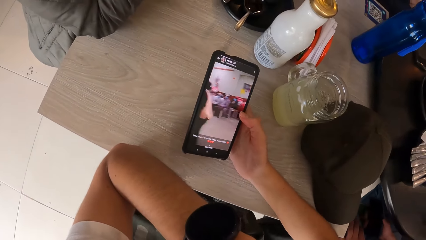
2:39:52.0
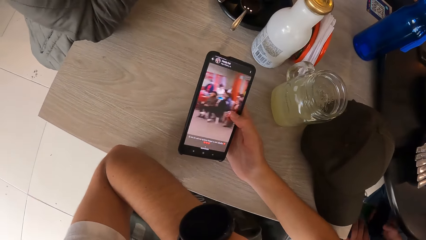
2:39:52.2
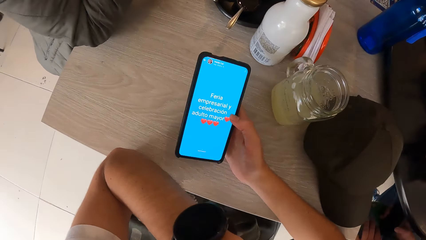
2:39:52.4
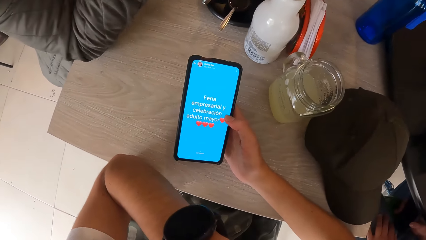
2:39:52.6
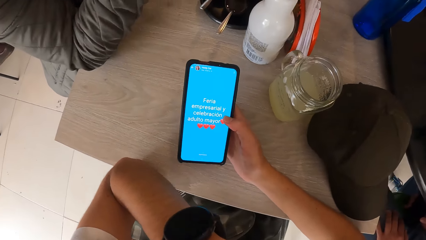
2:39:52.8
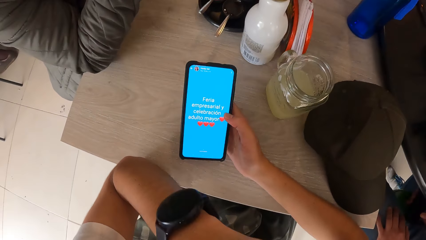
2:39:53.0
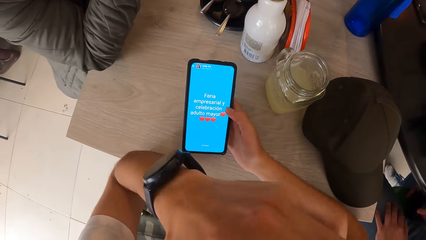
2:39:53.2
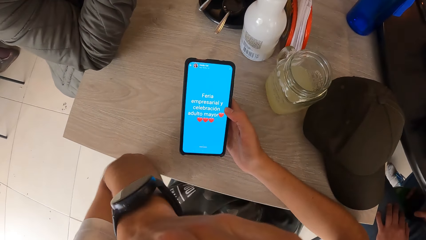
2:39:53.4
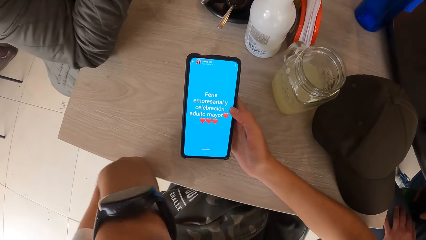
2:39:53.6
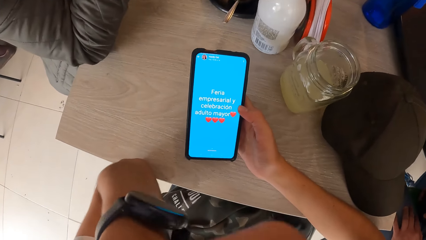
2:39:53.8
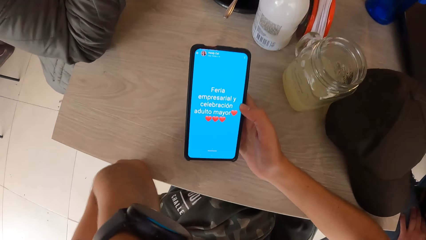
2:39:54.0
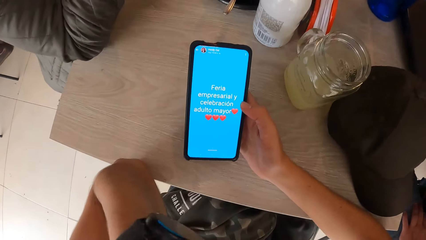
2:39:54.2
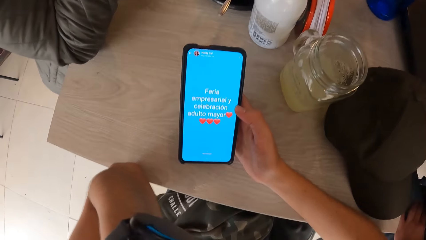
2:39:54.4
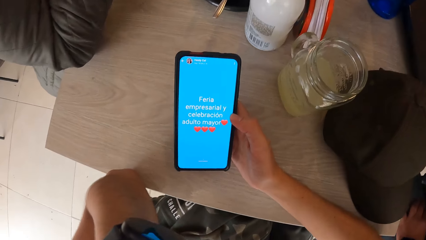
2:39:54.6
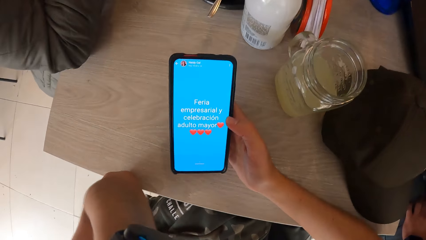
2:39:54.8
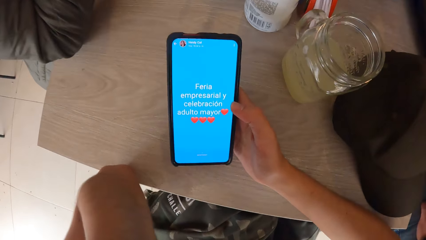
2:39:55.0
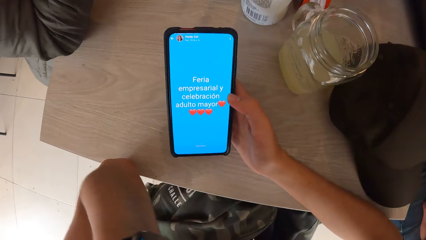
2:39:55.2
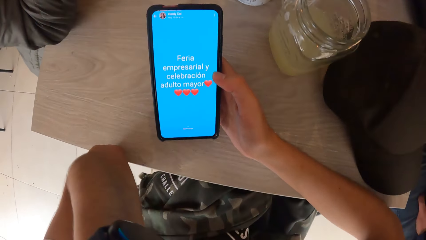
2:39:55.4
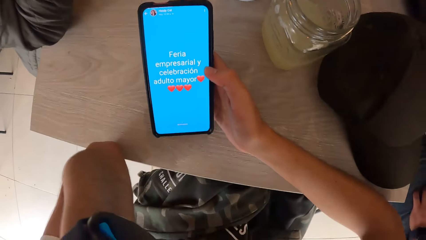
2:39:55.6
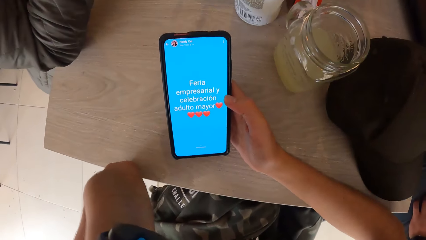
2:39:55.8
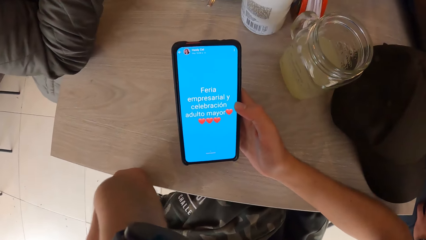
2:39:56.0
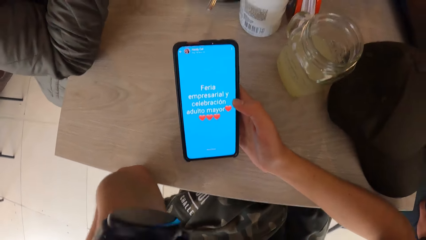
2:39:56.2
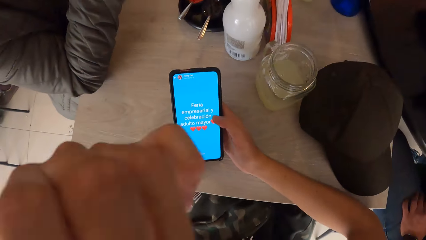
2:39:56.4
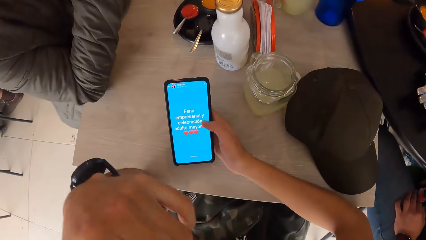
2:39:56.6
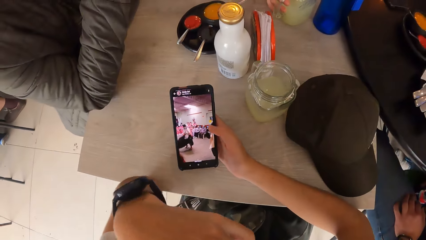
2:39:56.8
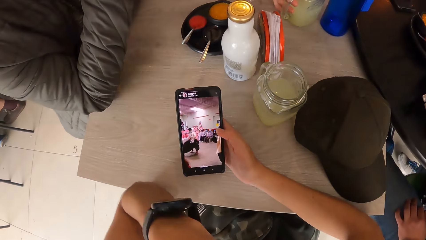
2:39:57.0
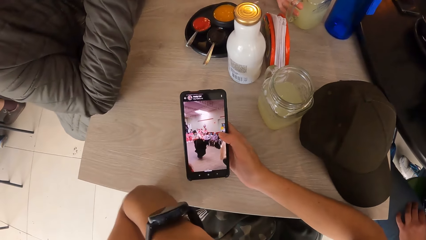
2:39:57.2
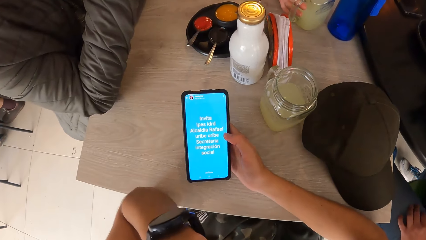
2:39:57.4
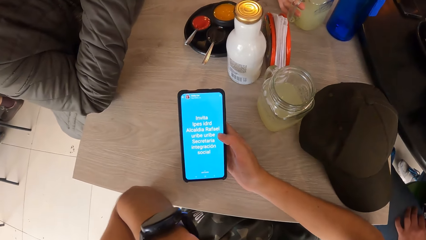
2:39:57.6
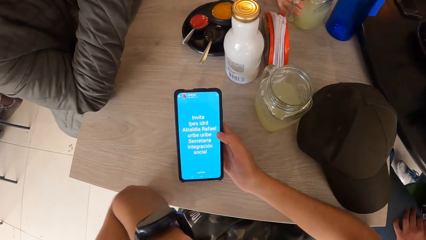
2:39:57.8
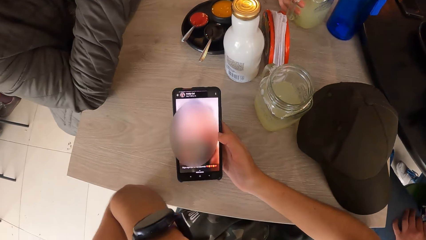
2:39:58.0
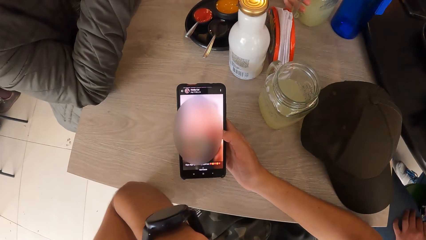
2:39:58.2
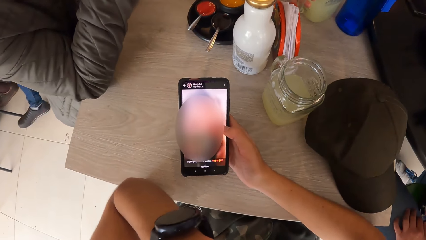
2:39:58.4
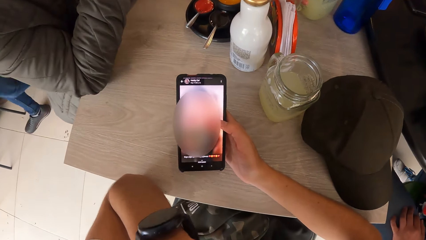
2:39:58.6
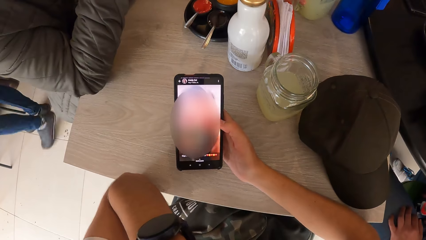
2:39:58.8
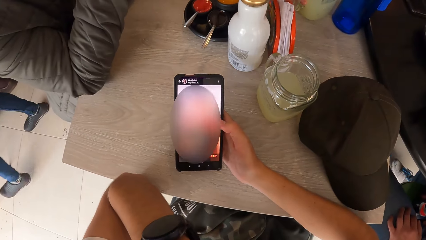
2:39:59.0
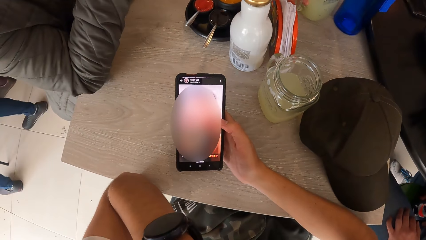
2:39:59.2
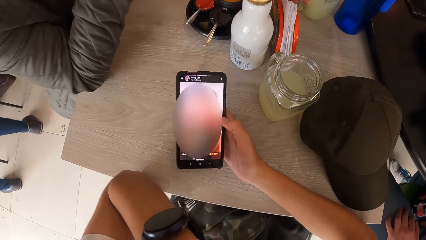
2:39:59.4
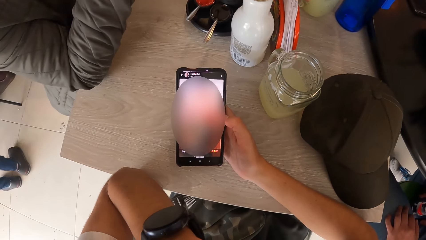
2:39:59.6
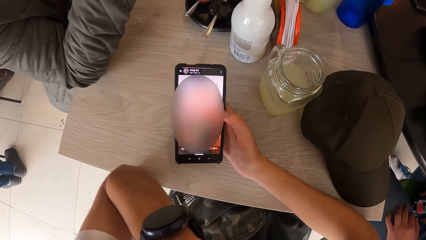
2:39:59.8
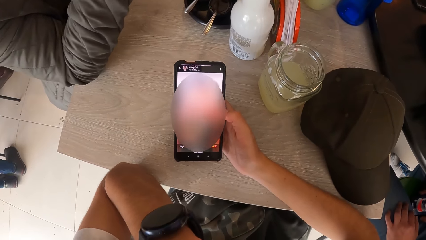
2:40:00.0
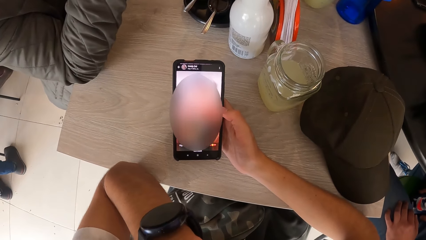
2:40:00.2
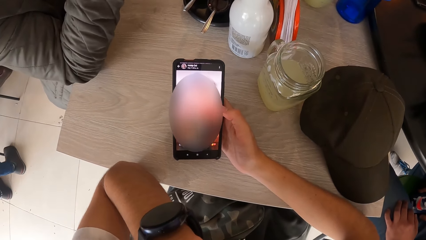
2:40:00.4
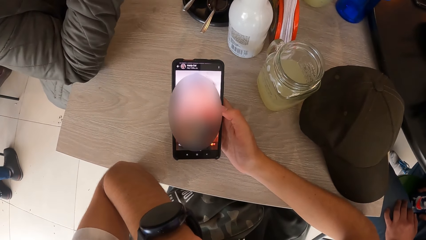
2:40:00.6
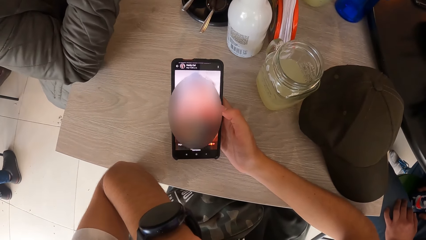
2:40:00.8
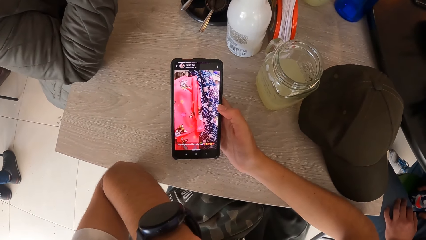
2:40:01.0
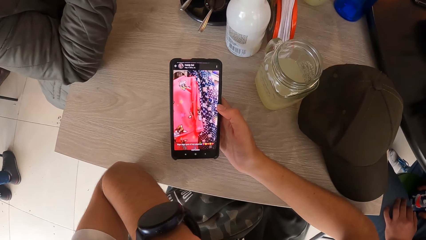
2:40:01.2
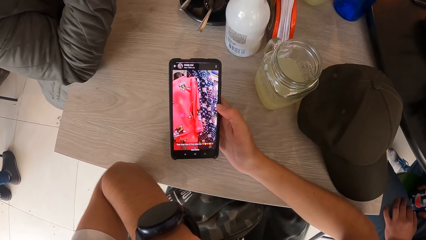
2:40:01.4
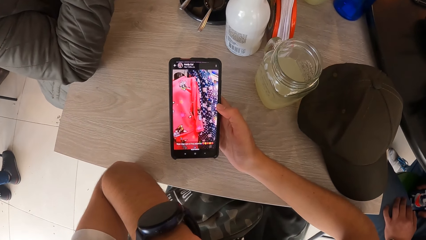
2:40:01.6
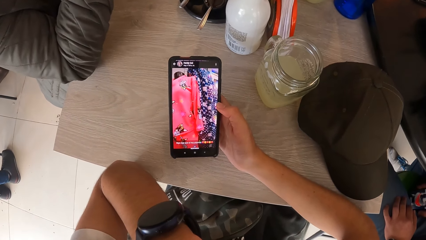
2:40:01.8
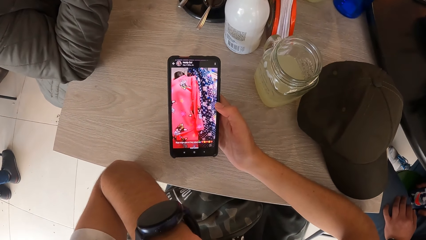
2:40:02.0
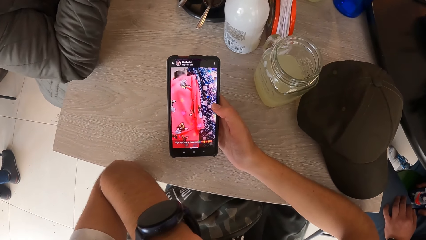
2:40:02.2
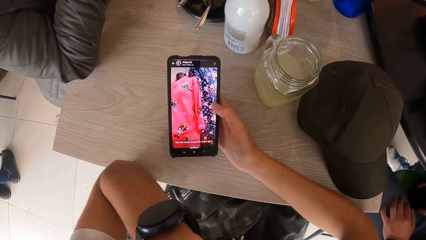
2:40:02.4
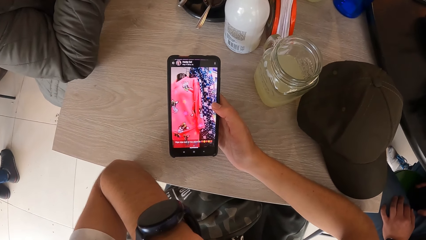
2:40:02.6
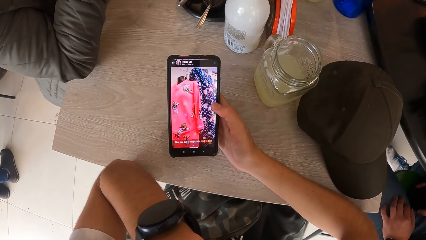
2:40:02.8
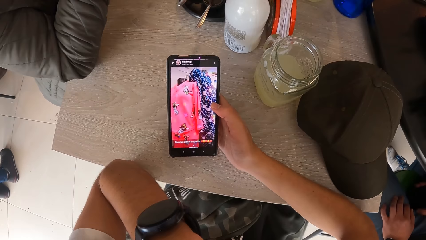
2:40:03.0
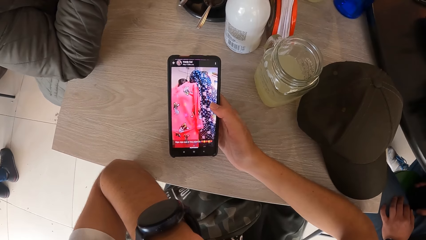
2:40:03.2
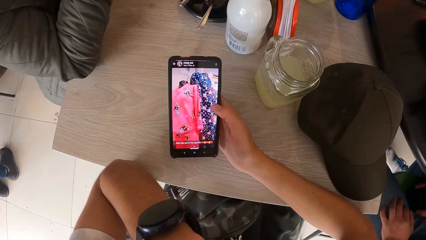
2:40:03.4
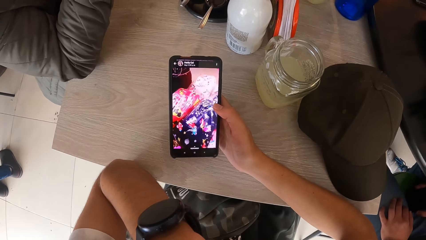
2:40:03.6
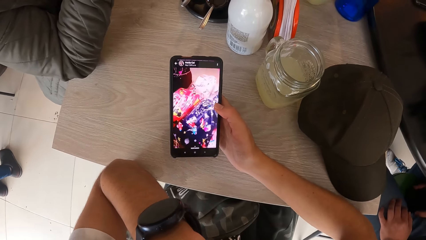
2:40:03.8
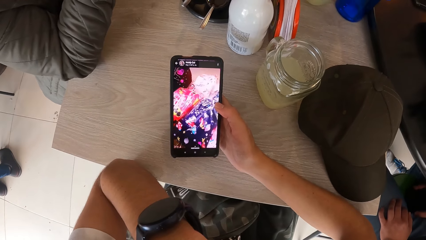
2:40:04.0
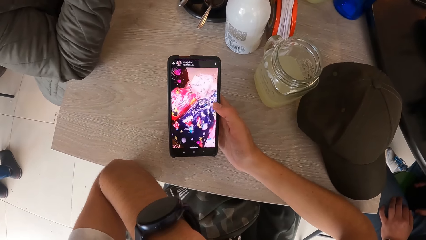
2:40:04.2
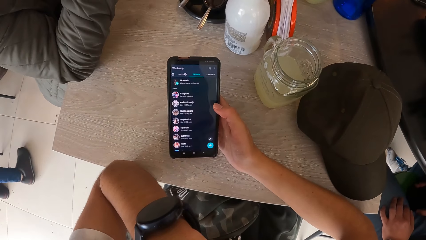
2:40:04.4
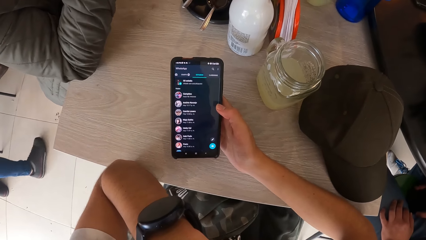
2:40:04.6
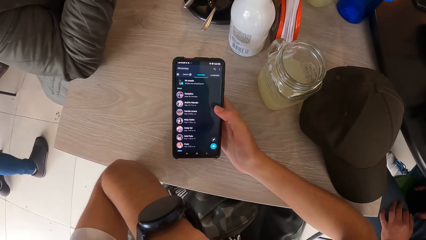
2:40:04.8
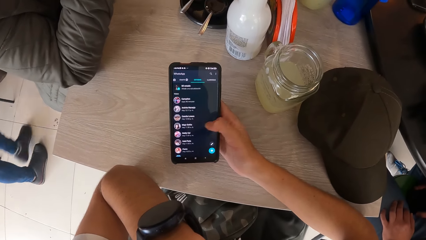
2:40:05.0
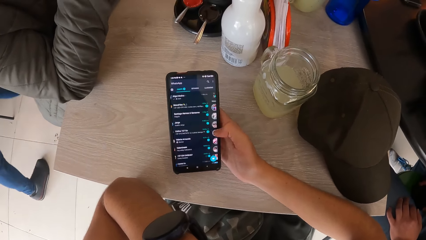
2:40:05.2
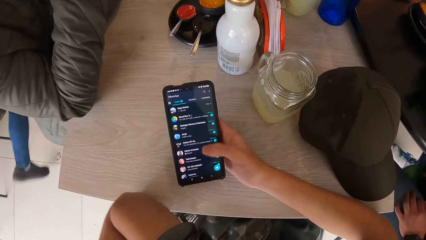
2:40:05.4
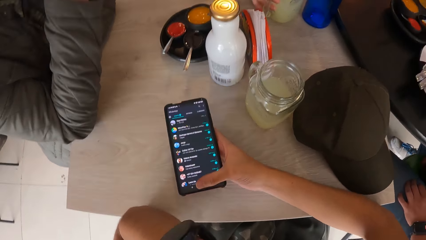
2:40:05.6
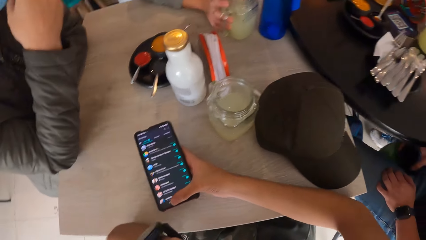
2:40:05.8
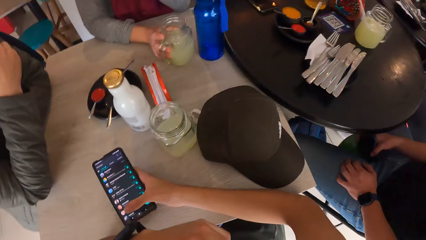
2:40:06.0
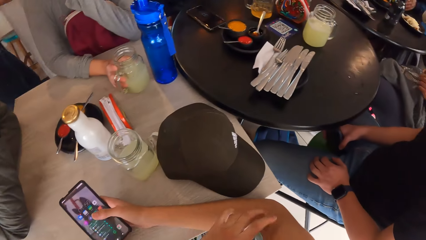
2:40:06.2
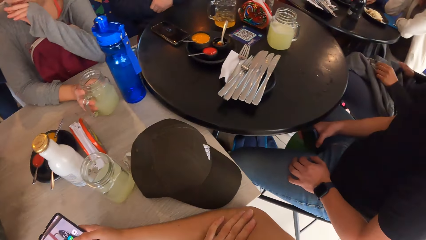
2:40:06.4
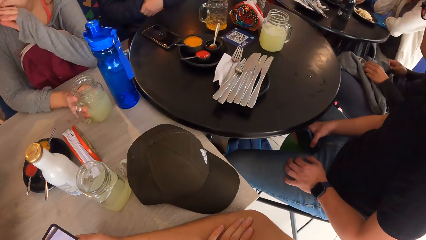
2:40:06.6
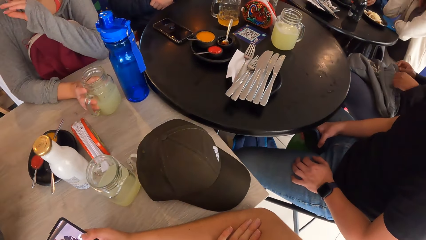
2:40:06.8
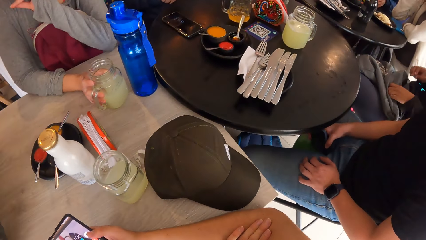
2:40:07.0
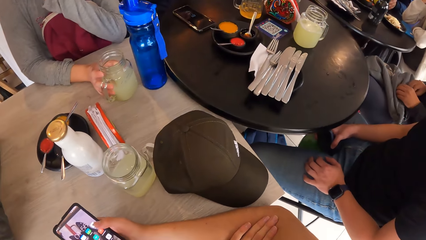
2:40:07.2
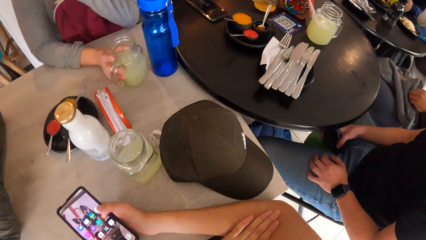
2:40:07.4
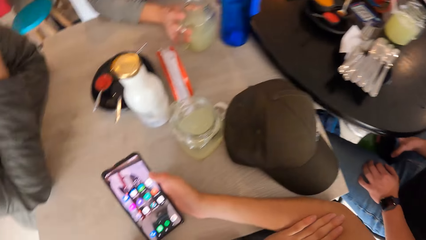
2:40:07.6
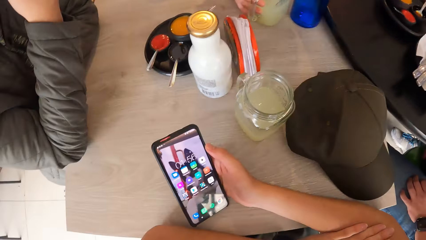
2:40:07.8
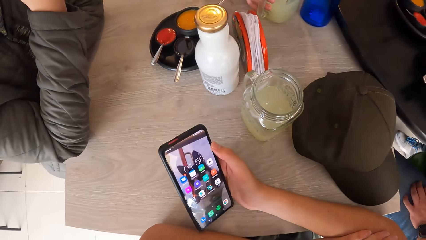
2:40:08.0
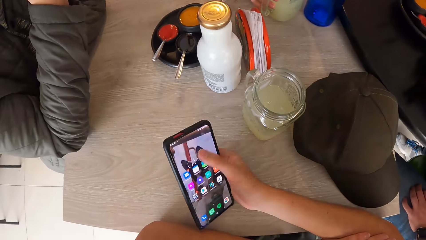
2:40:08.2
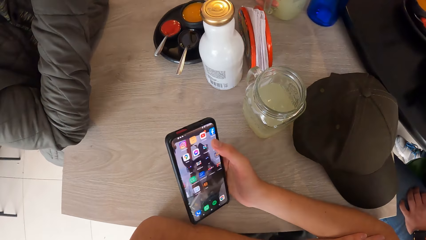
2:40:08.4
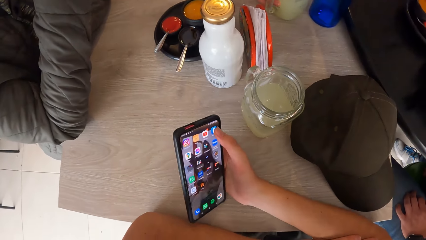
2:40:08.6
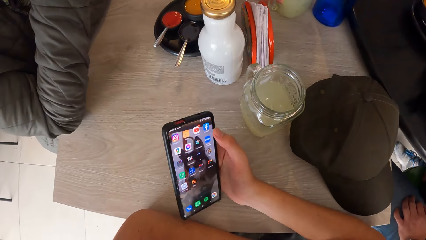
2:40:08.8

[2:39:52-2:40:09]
The camera wearer rubs his face with his left hand. He puts his left hand on his face. He dials his phone. He places his left hand on his right hand. He looks around.
